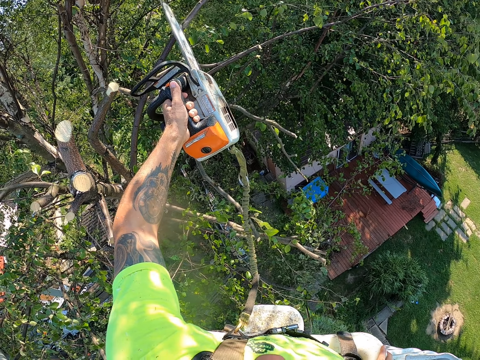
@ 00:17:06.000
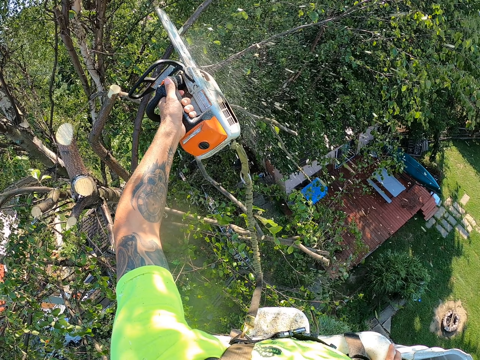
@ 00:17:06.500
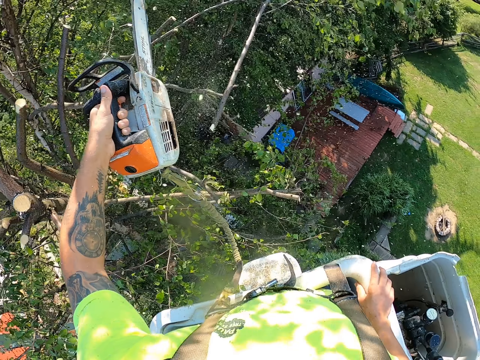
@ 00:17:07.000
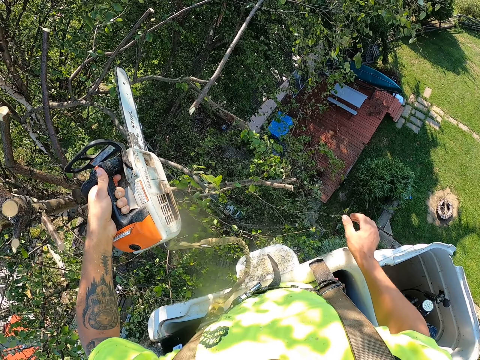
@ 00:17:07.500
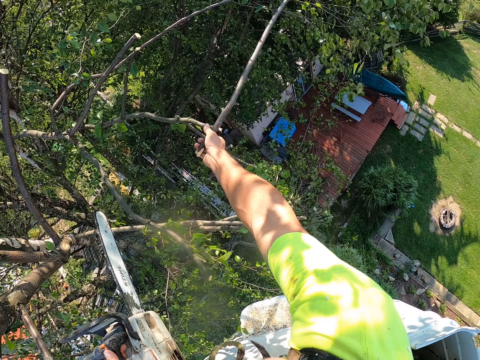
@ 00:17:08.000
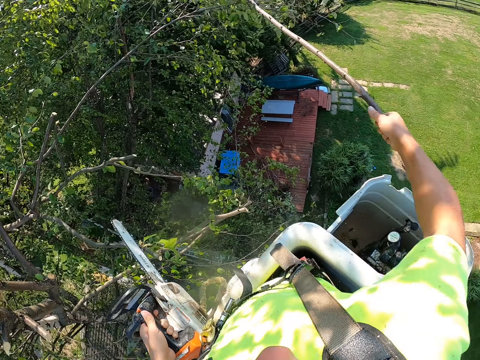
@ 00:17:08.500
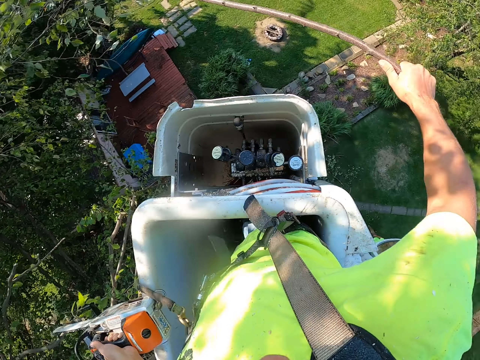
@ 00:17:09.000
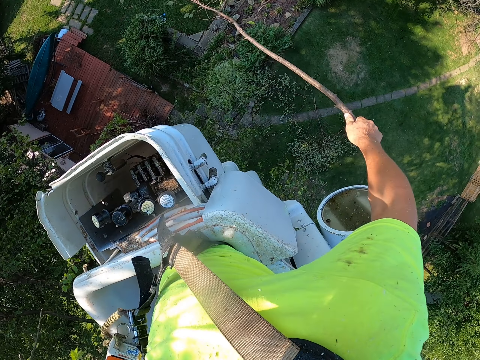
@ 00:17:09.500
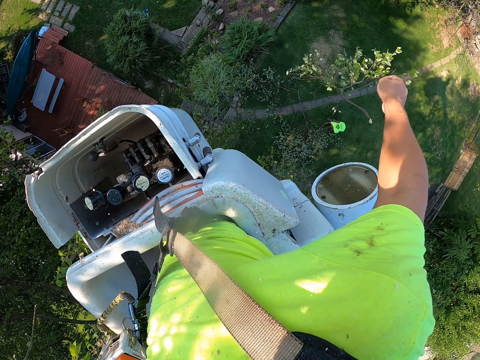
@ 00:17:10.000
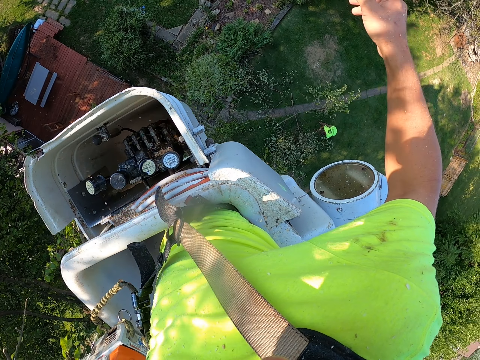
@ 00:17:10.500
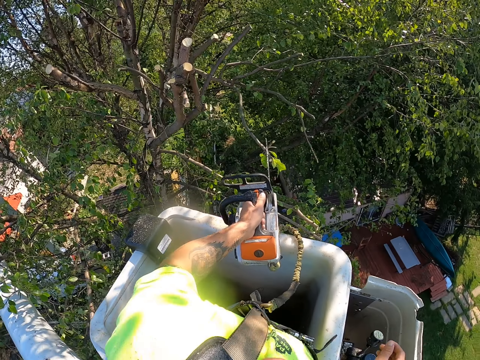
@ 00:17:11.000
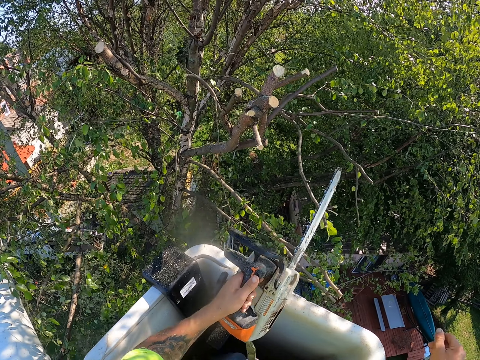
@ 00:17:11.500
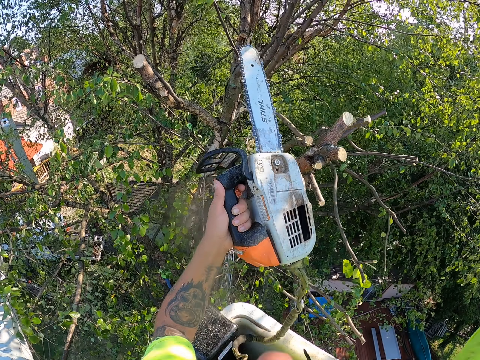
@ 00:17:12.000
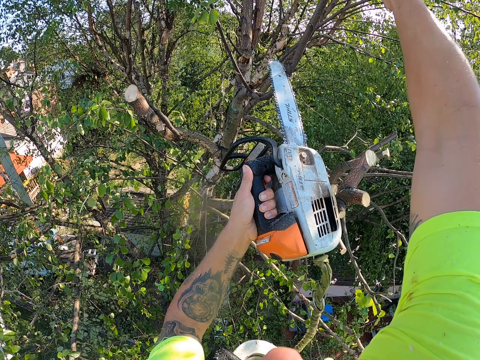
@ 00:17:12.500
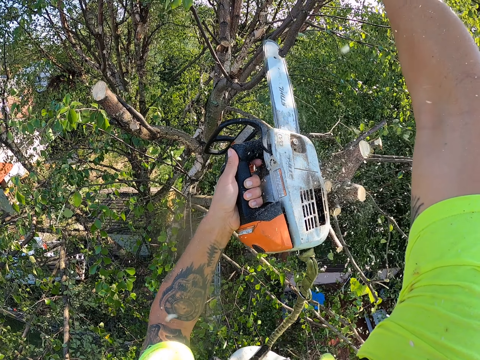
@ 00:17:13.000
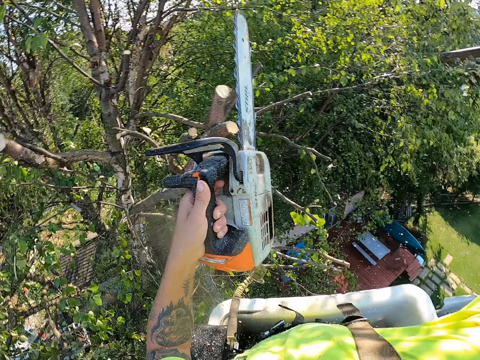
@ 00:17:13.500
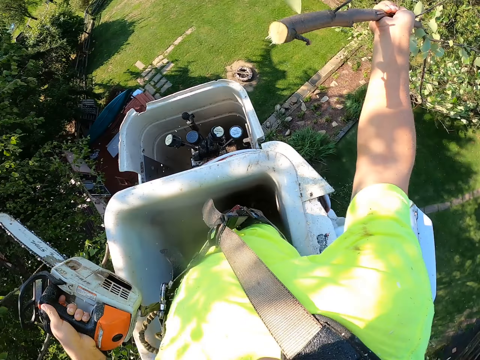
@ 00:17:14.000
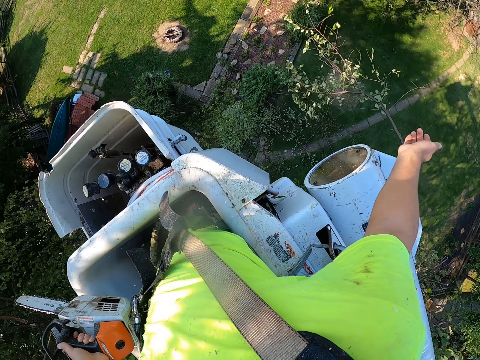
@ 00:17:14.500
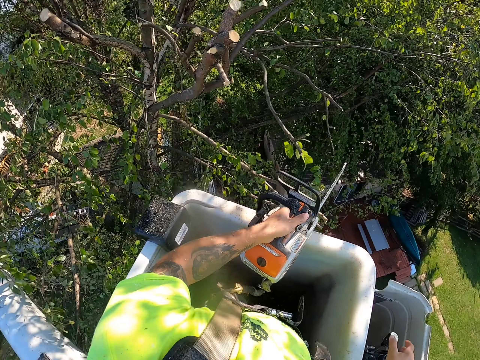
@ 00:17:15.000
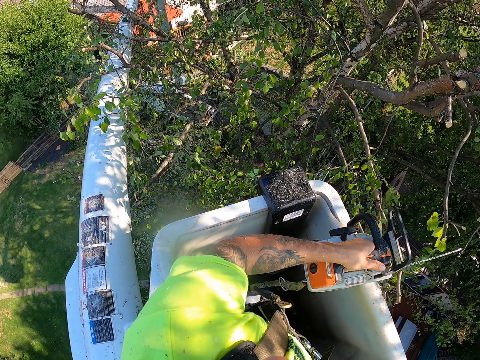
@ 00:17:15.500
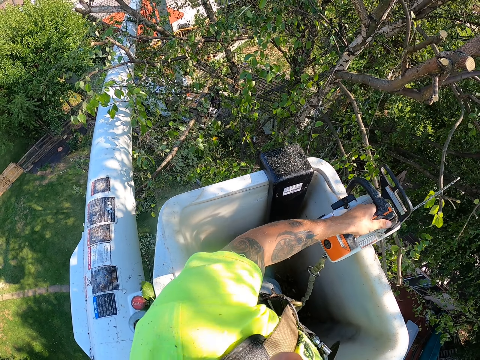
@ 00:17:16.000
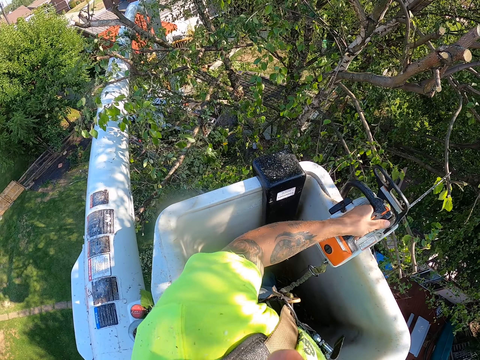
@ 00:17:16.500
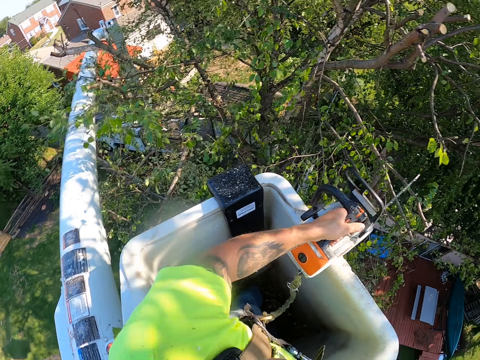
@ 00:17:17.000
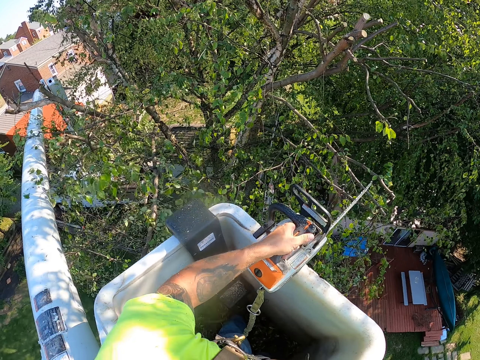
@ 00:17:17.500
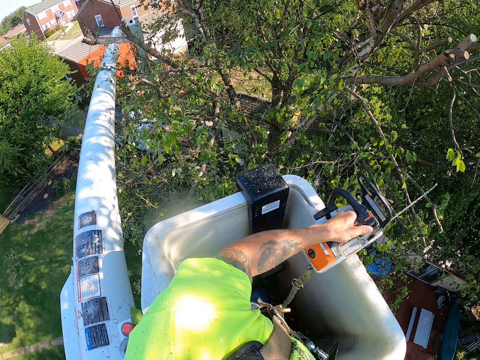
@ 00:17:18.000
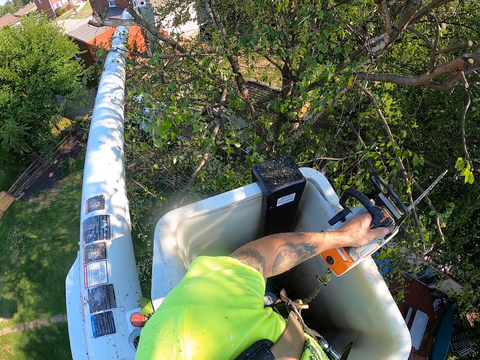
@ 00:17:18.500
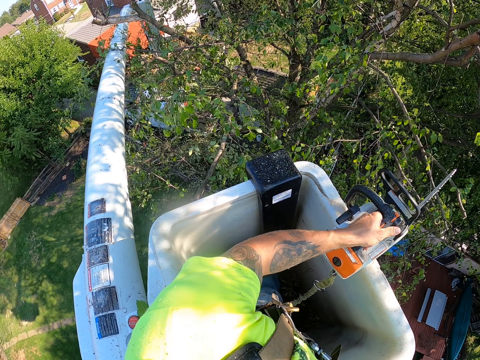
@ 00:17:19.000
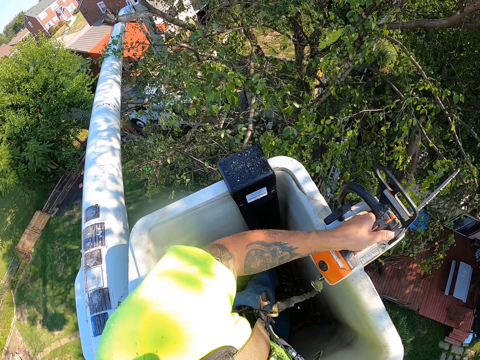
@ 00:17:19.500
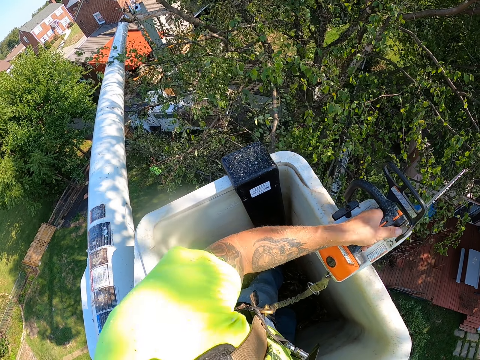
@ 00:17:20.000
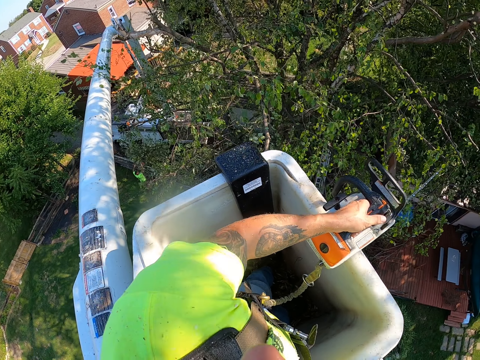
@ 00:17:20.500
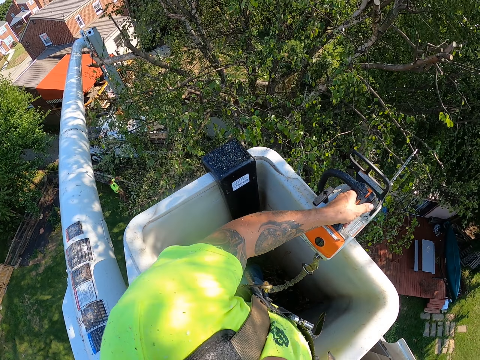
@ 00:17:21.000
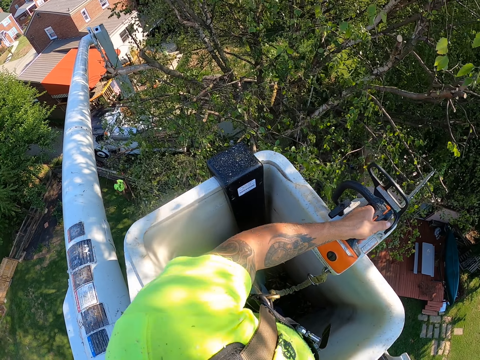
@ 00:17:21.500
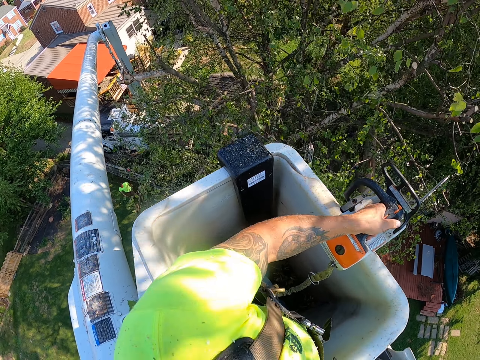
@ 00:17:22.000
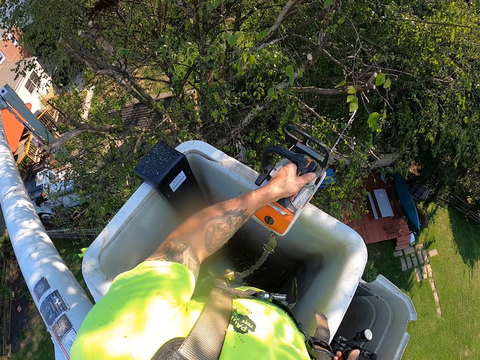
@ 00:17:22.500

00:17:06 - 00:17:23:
The camera wearer cuts a branch from the tree with the chainsaw with his left hand. He picks the branch from the tree with his right hand. He throws the branch on the ground with his right hand. He holds a branch with his right hand. He cuts the branch from the tree with the chainsaw with his left hand. He throws the branch on the ground with his right hand. He operates the boom lift lever with his right hand. He continues to cut the branches.

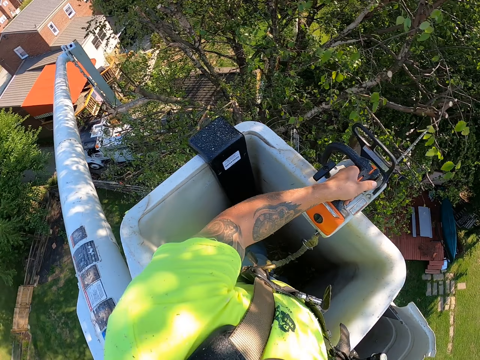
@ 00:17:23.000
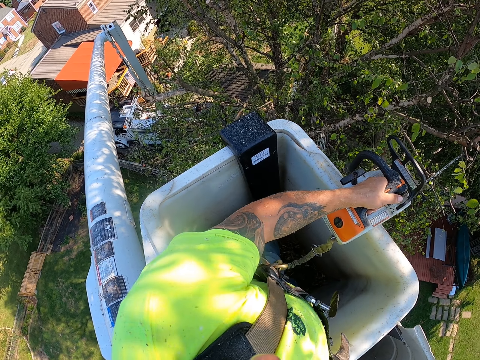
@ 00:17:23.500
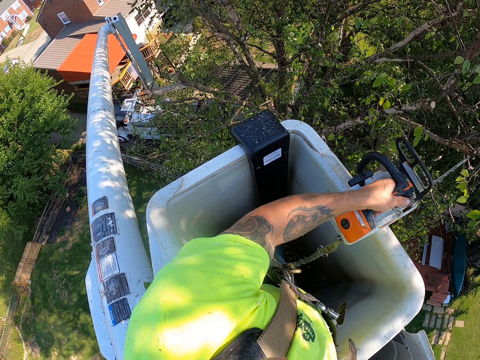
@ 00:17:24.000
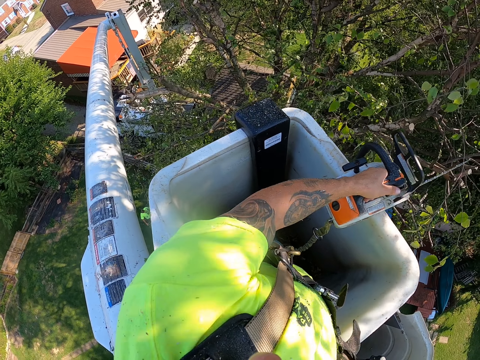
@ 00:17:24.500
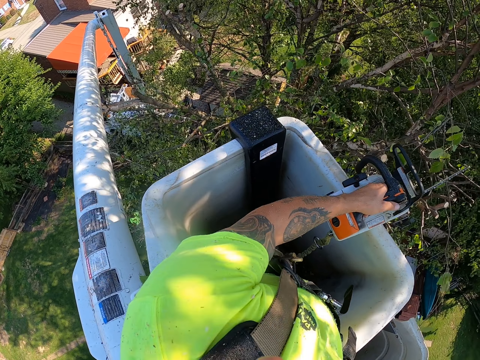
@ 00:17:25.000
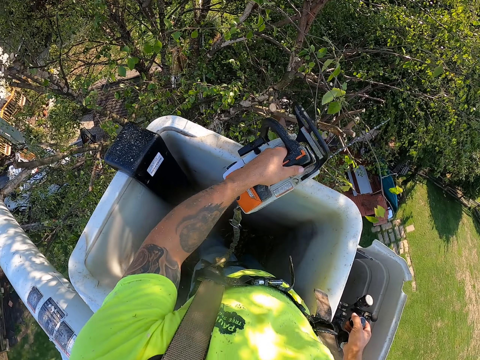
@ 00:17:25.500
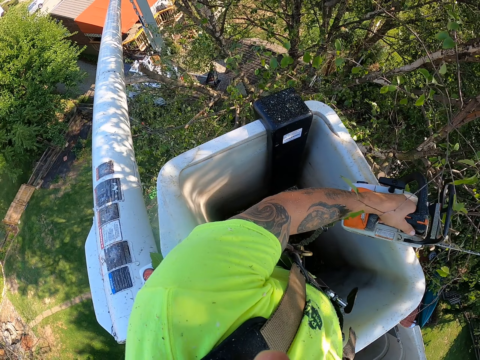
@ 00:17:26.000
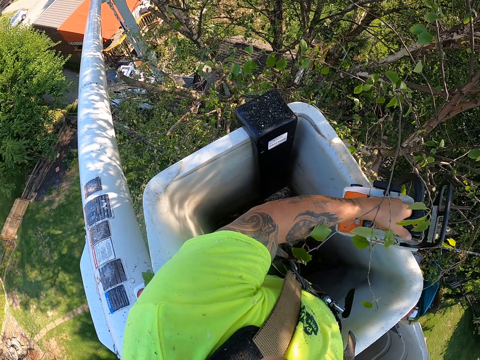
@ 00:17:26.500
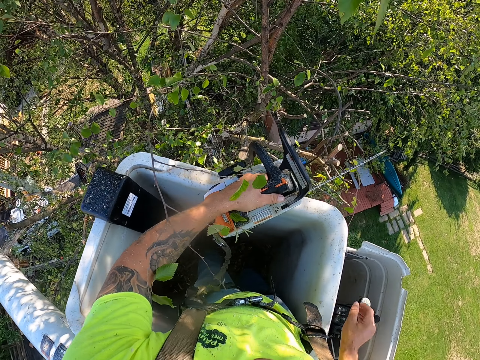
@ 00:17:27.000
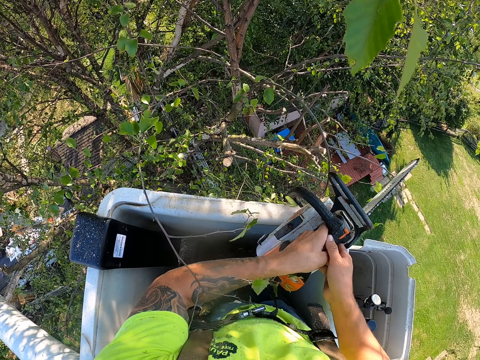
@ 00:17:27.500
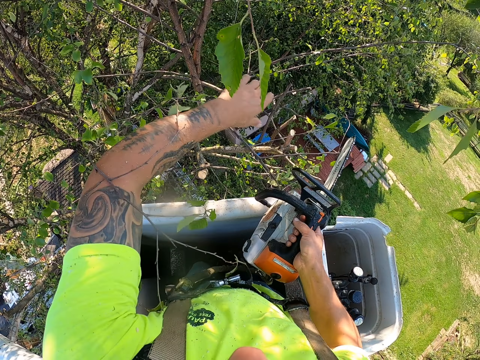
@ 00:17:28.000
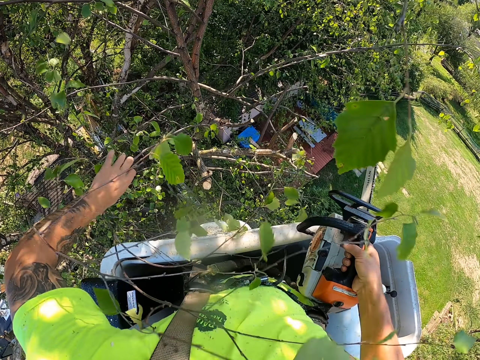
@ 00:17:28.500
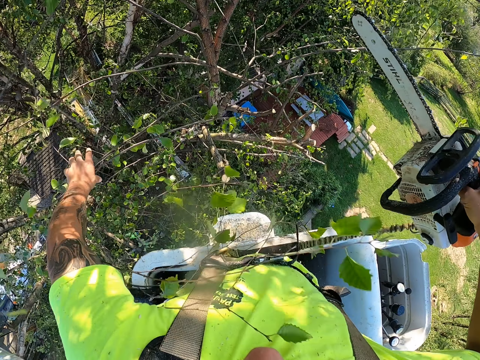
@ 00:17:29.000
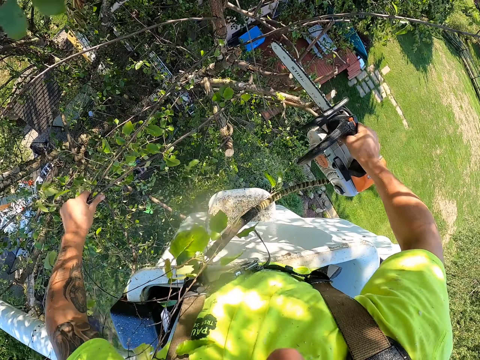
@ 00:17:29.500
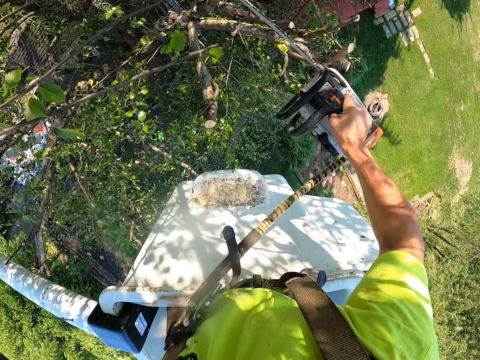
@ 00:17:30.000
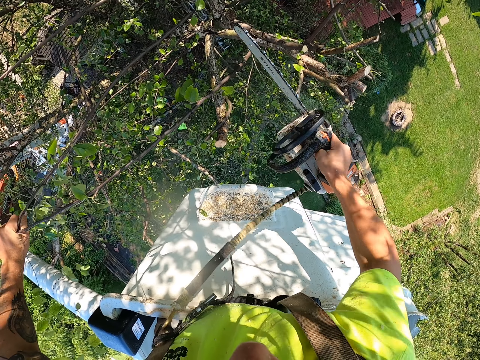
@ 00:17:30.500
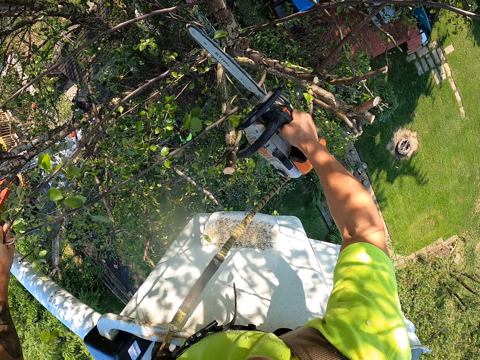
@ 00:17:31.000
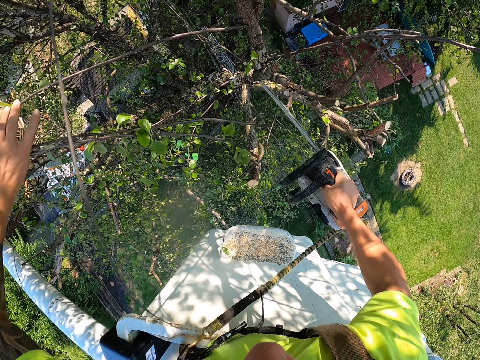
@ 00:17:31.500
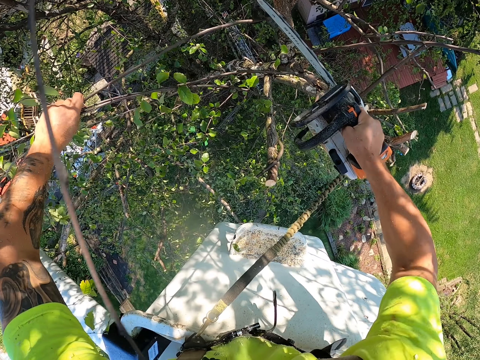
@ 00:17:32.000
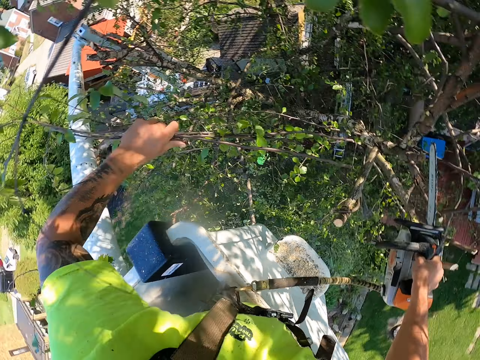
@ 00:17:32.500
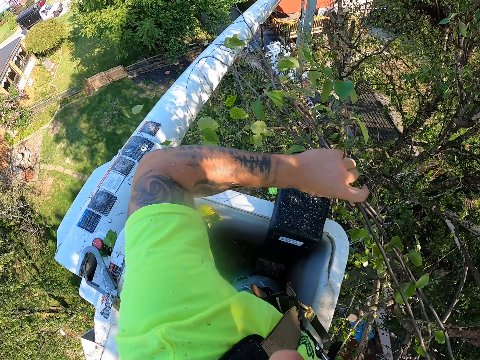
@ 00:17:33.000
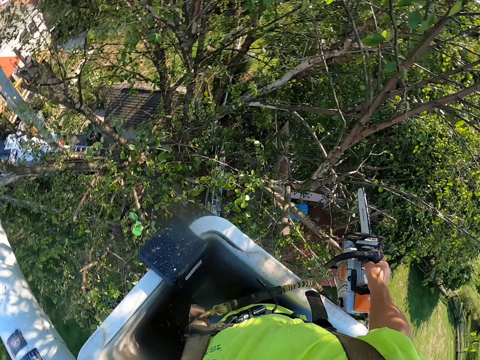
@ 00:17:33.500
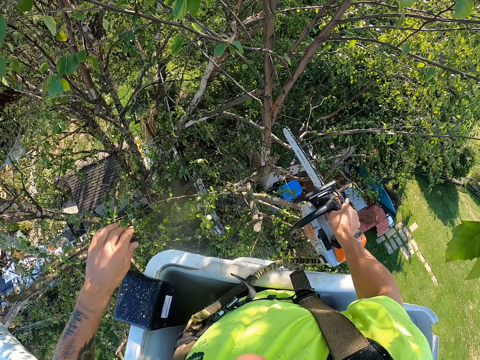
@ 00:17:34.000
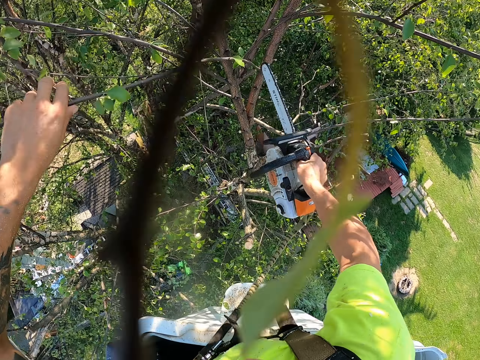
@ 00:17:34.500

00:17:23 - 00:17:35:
The camera wearer passes the chainsaw from his left hand to his right hand. He holds a branch with his left hand. He cuts the branch from the tree with the chainsaw with his right hand. He holds a branch with his left hand. He cuts the branch from the tree with the chainsaw with his right hand. He throws the branches on the ground with his left hand.
